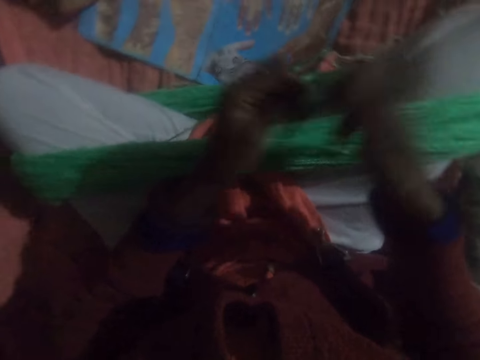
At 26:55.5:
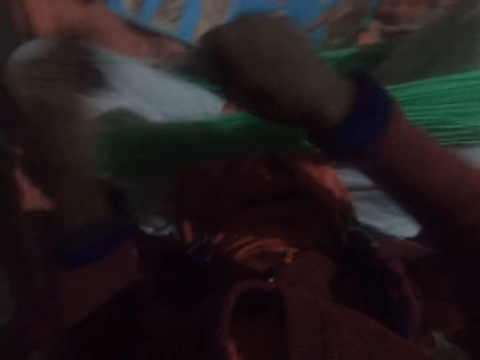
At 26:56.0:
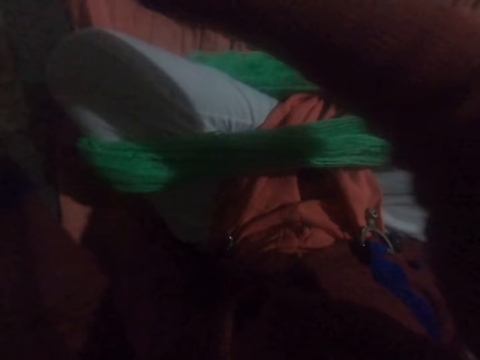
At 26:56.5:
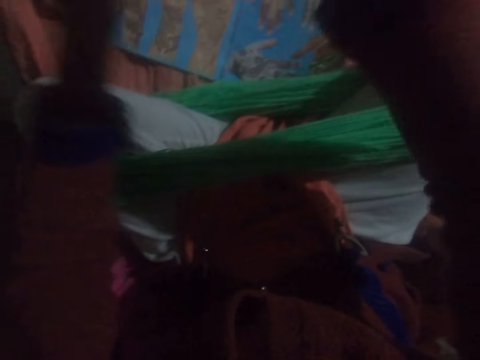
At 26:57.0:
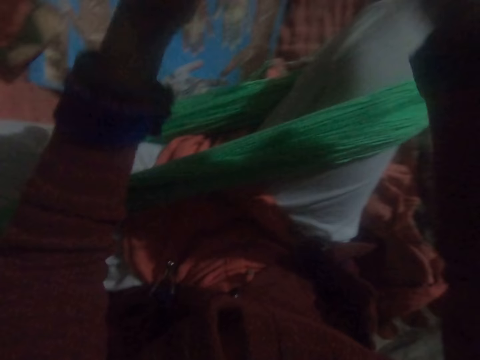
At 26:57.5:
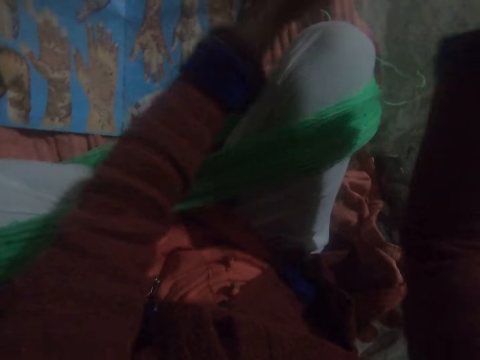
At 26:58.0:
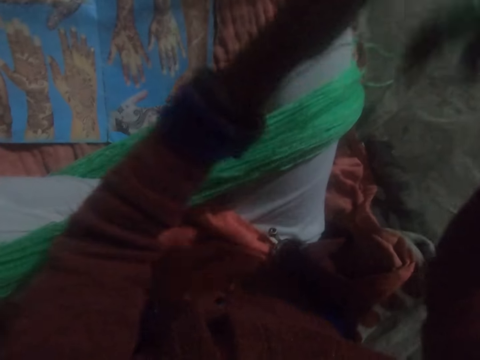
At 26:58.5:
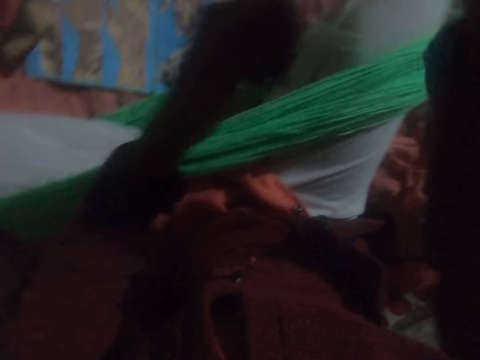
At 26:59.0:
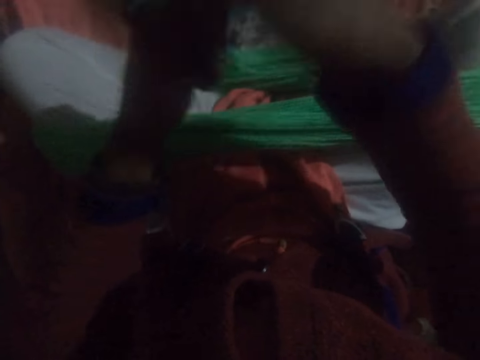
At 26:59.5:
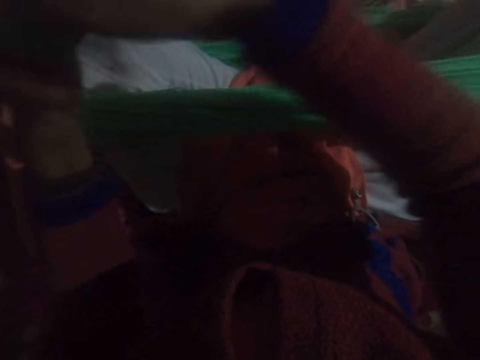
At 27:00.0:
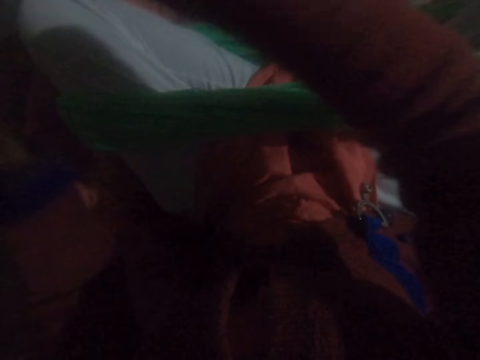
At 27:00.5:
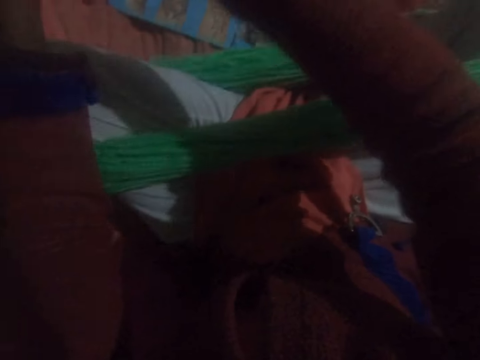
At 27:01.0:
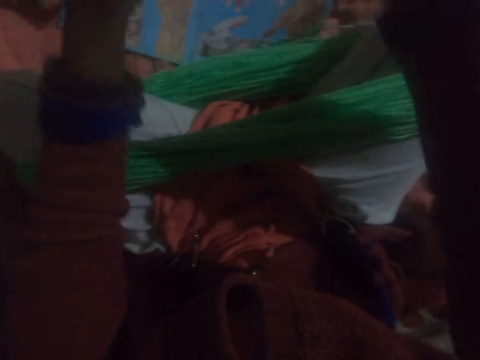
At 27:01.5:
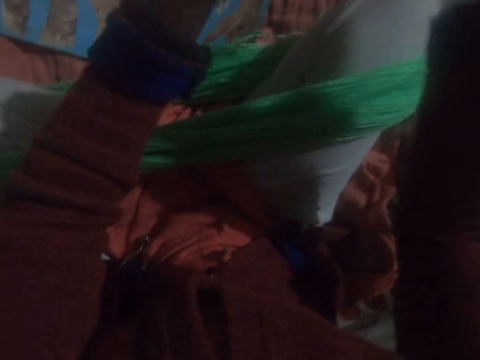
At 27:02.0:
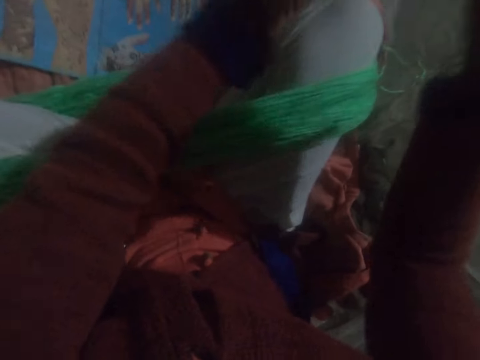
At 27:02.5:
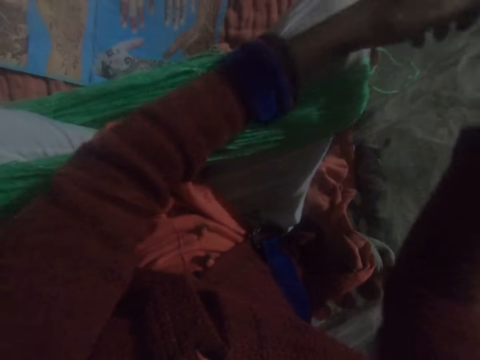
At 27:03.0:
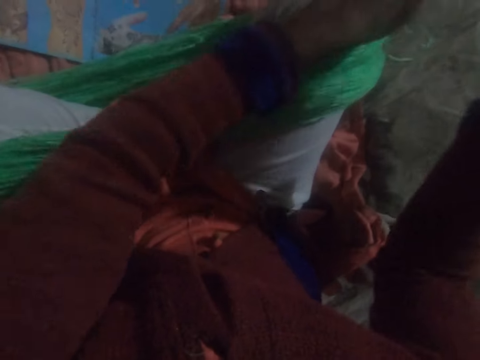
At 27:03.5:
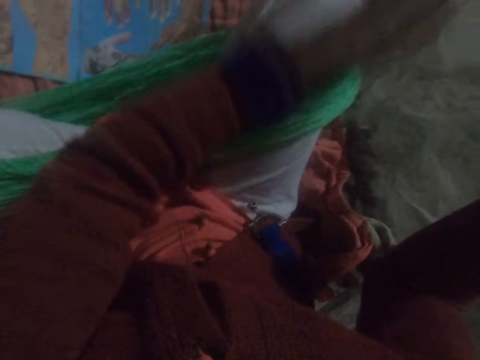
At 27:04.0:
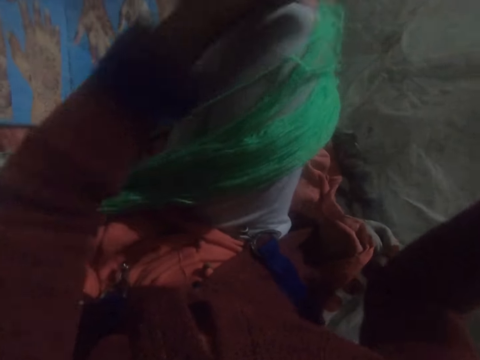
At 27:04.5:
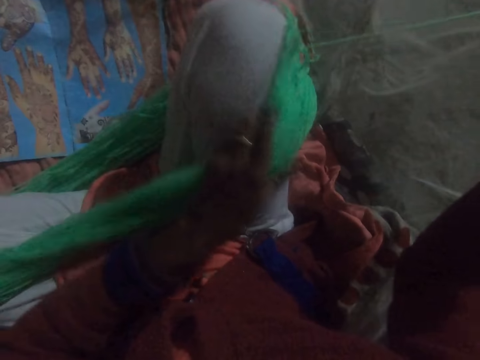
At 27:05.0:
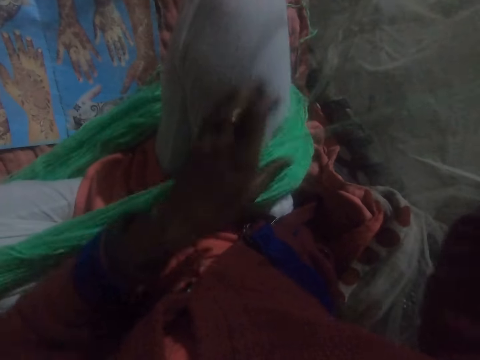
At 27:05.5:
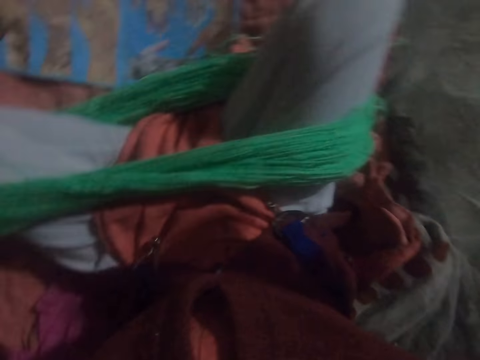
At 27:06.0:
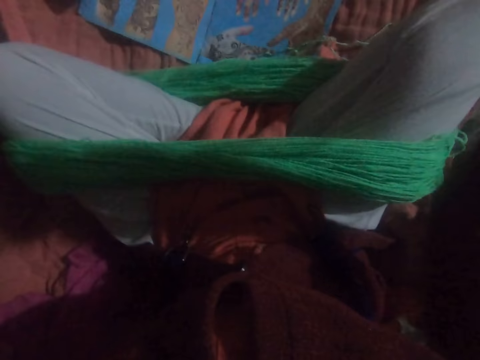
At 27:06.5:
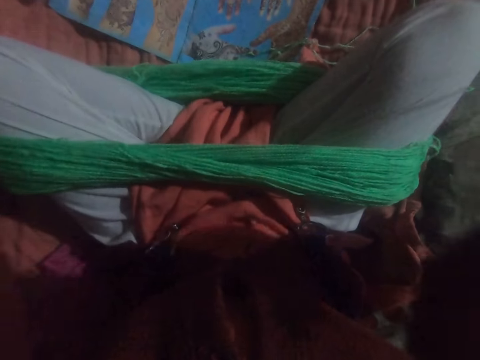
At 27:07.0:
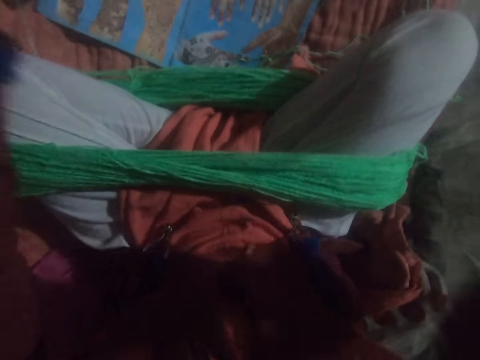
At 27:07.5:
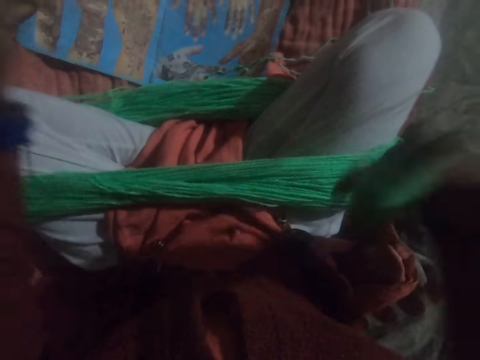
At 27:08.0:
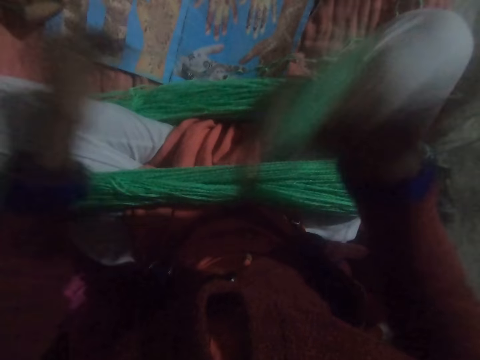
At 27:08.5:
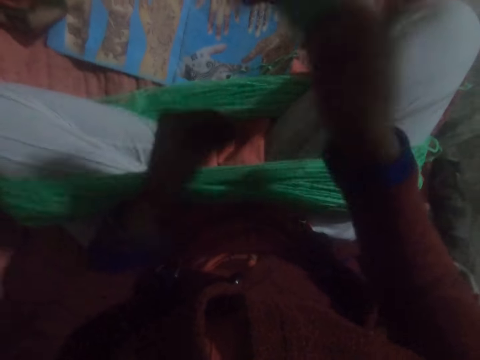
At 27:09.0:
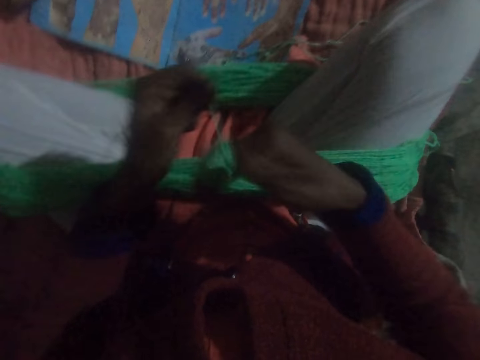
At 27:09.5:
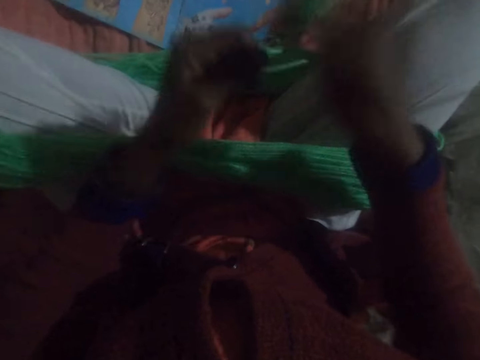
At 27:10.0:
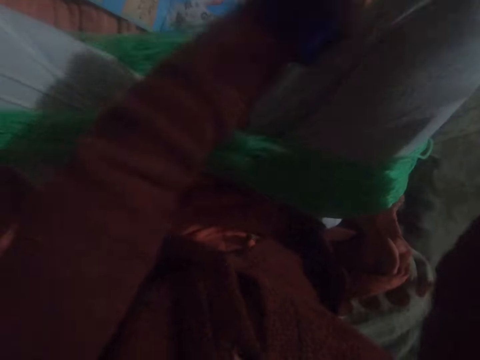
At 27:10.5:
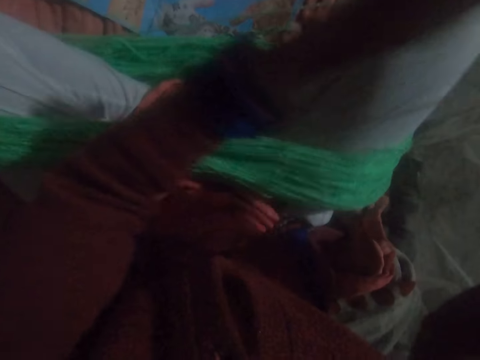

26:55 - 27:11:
The camera wearer adjusts the yarns on his legs. He runs round the thread from his legs on his fingers to form a ball of yarn.

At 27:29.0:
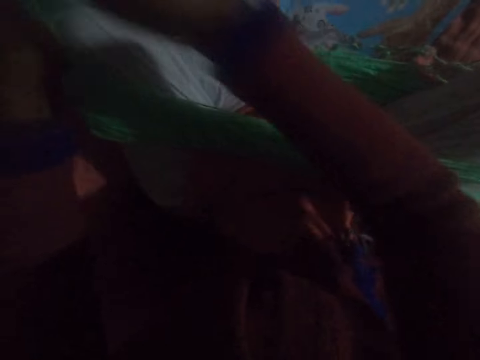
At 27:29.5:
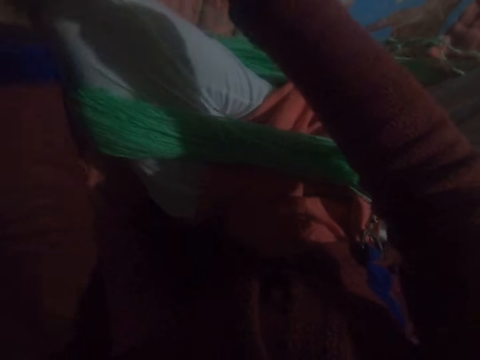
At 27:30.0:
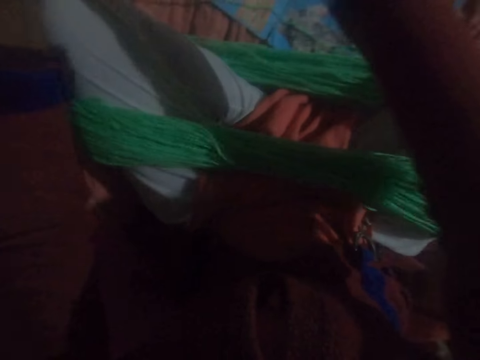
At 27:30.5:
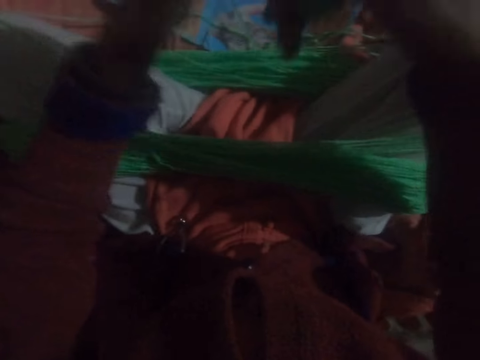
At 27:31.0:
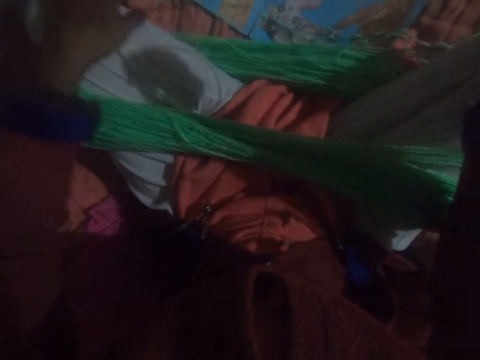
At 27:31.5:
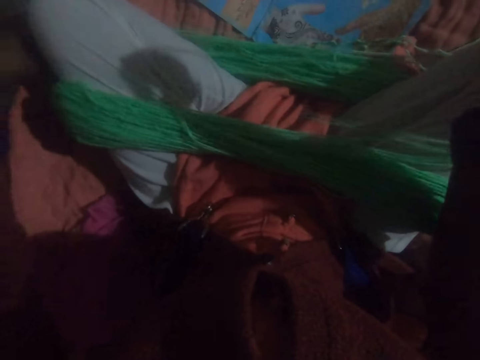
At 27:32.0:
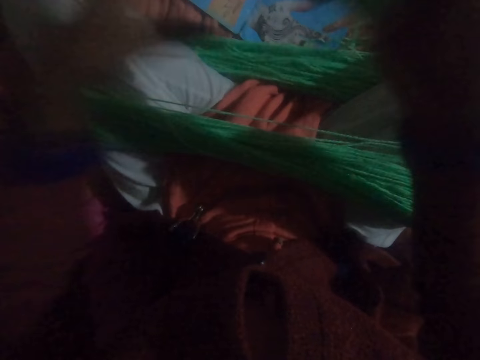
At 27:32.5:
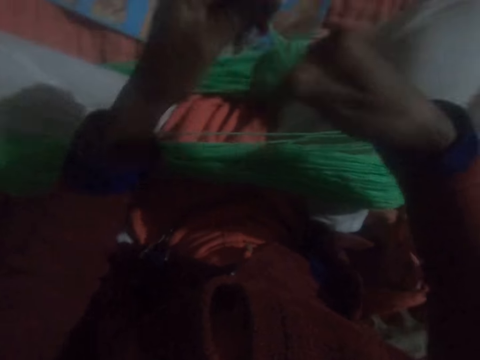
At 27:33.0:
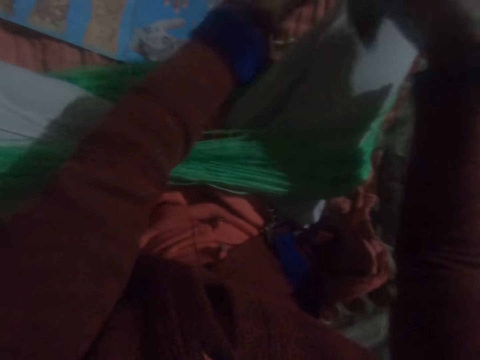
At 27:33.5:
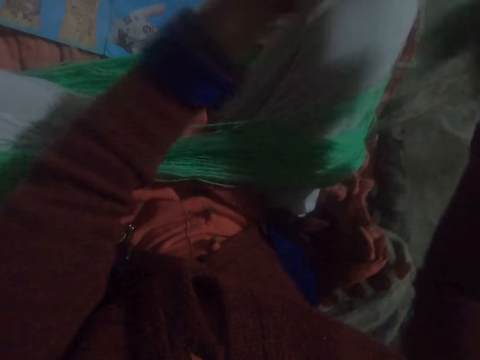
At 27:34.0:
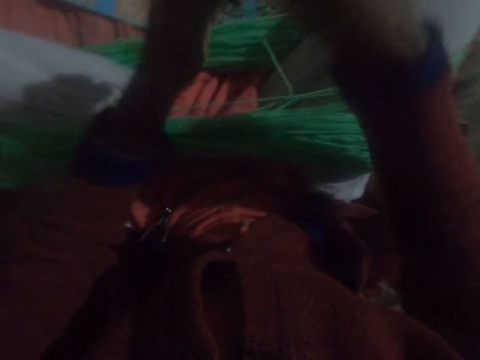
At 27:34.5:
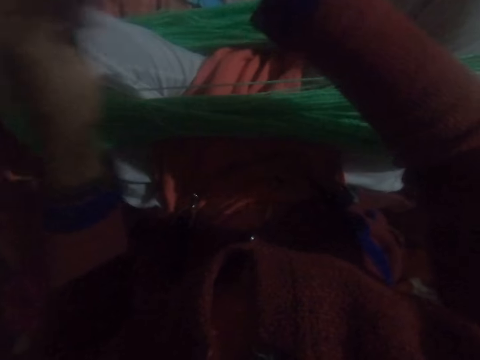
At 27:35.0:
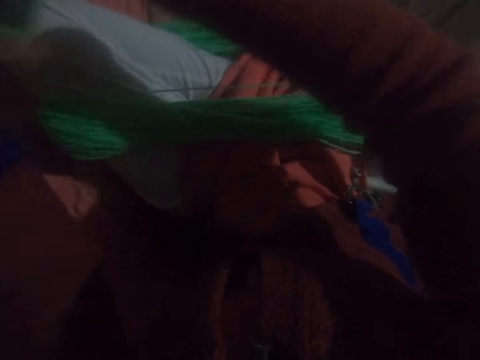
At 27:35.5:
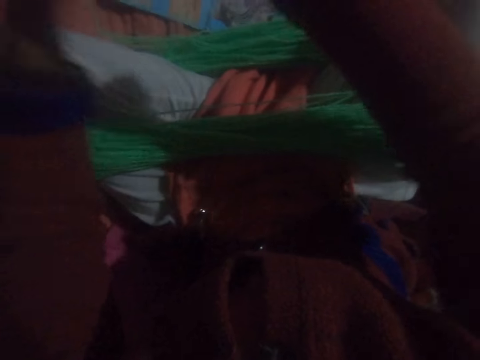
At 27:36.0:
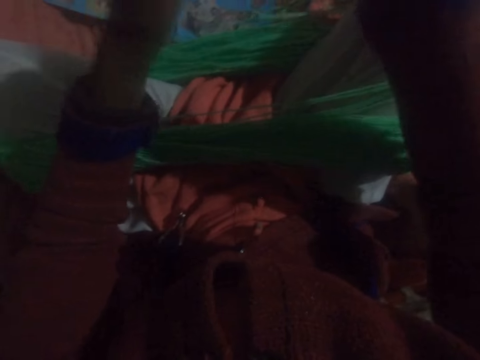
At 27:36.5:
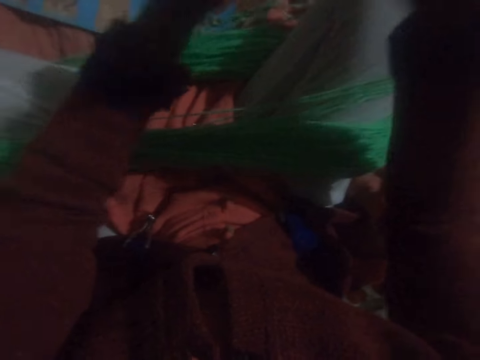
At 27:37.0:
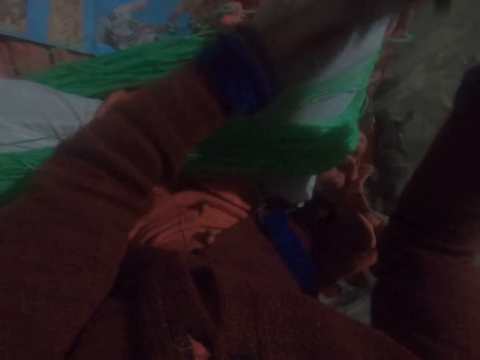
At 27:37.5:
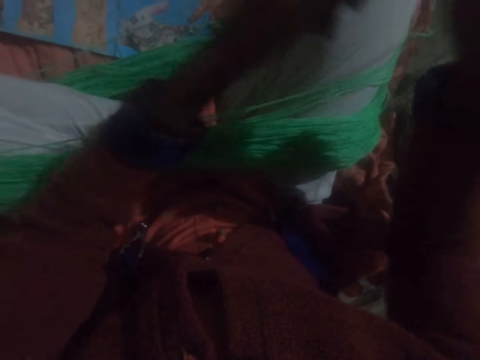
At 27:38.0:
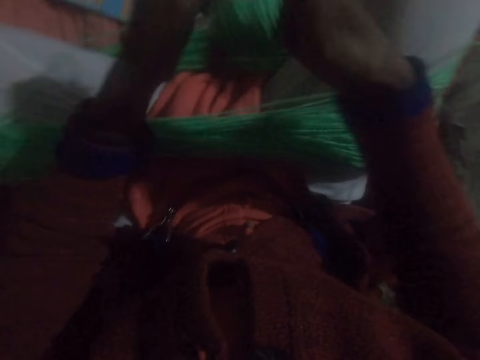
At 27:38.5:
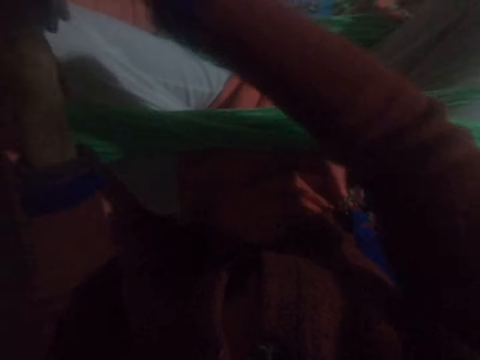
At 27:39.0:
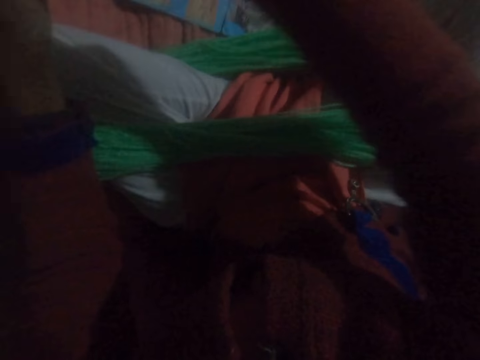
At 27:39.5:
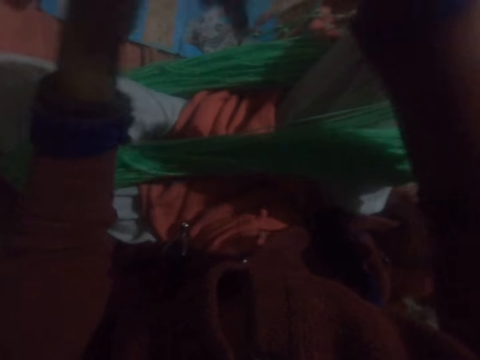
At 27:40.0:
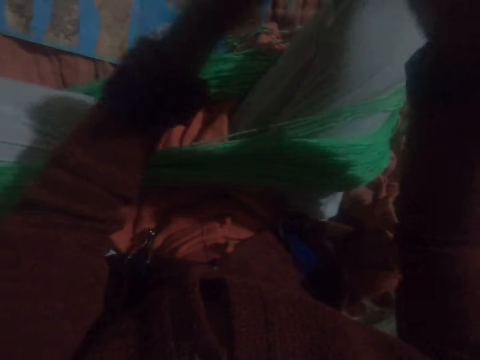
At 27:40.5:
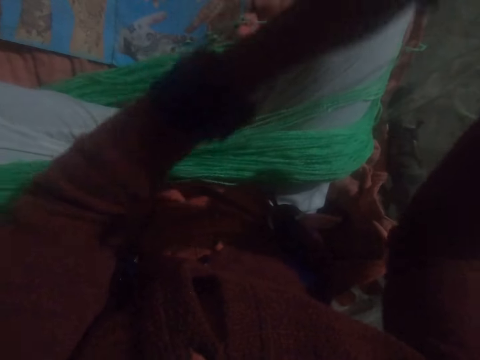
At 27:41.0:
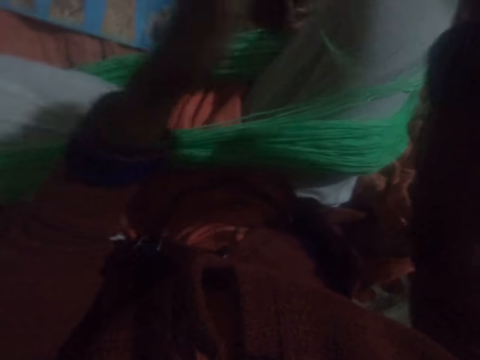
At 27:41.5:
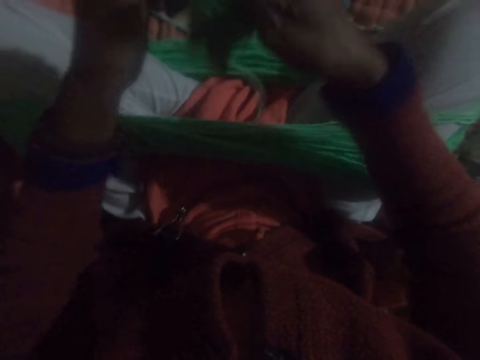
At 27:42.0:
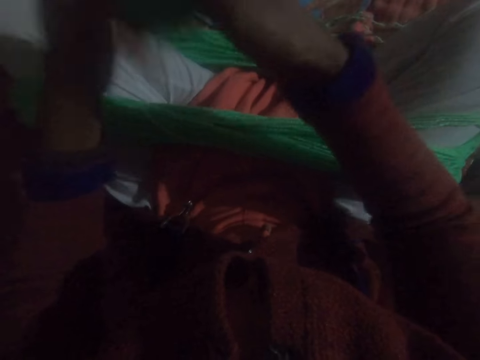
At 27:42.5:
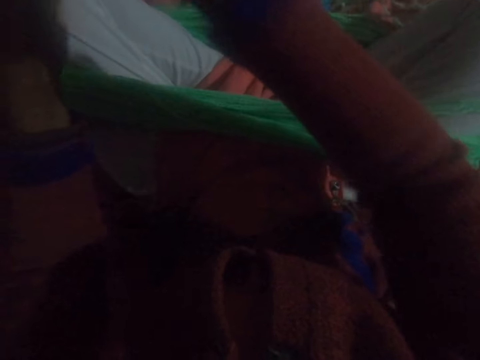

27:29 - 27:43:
The camera wearer adjusts the thread. He runs round the thread on his fingers to form a ball of yarn.
